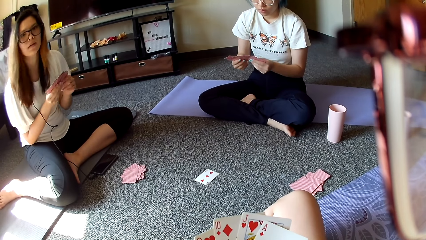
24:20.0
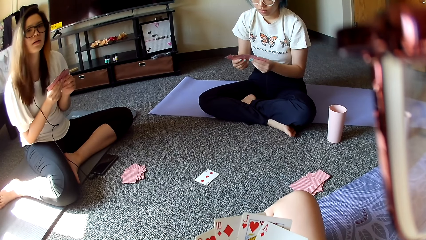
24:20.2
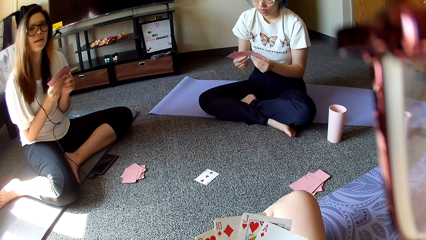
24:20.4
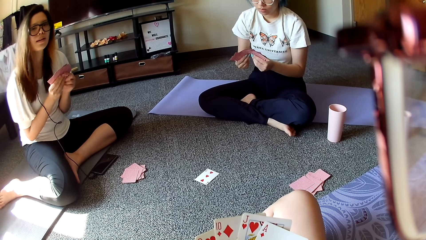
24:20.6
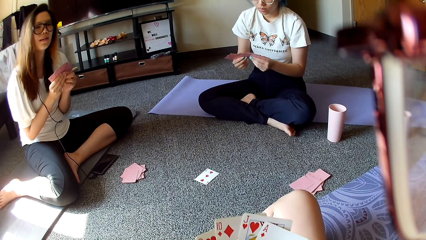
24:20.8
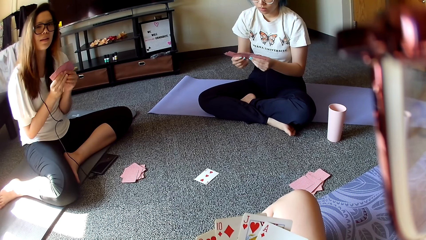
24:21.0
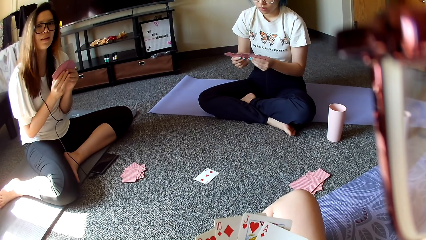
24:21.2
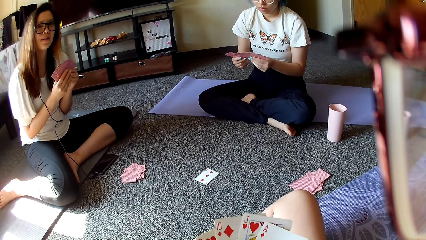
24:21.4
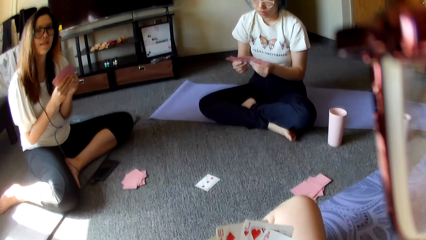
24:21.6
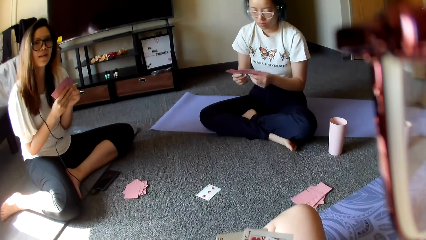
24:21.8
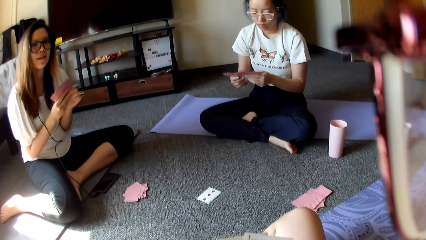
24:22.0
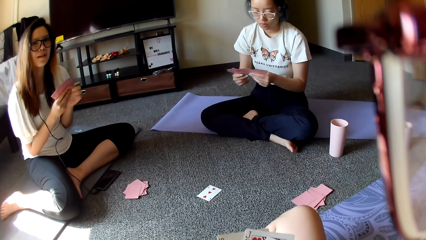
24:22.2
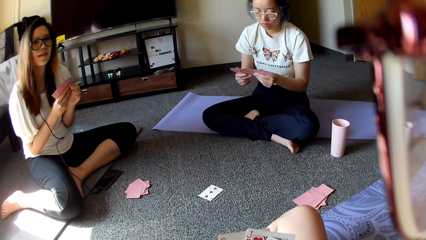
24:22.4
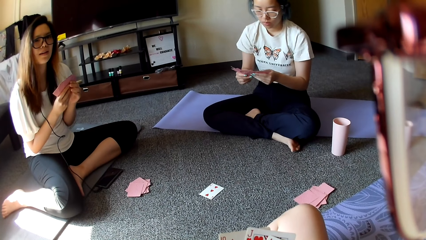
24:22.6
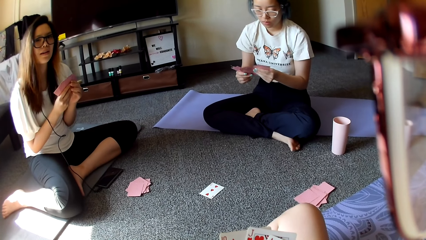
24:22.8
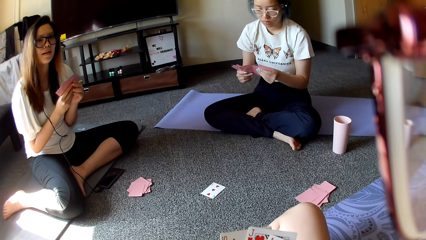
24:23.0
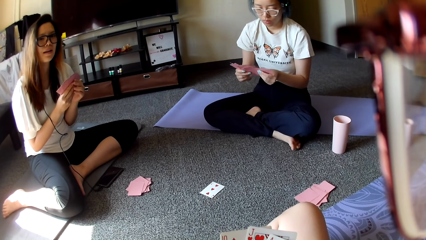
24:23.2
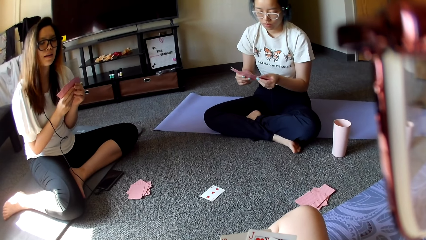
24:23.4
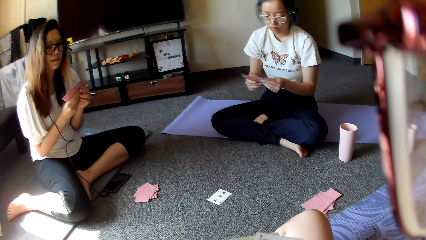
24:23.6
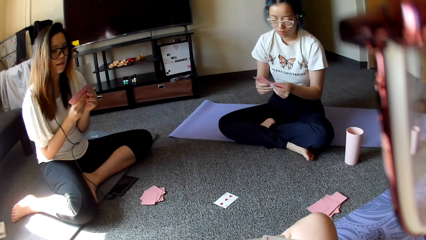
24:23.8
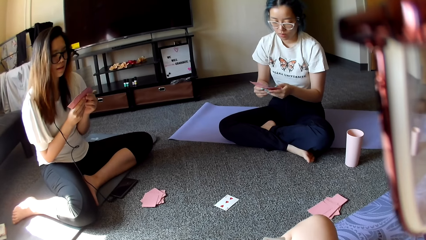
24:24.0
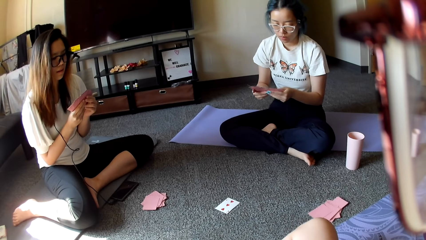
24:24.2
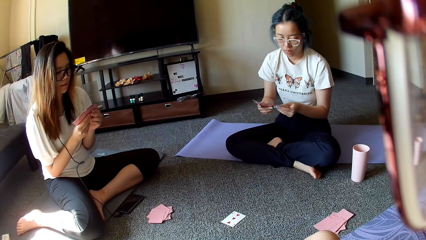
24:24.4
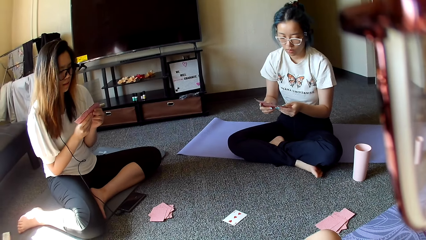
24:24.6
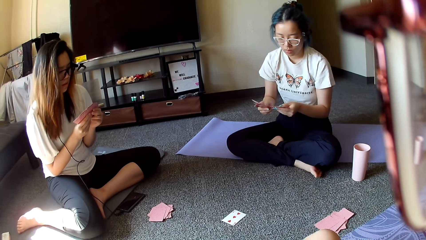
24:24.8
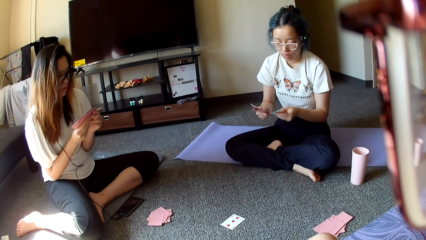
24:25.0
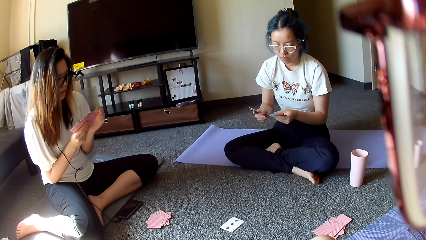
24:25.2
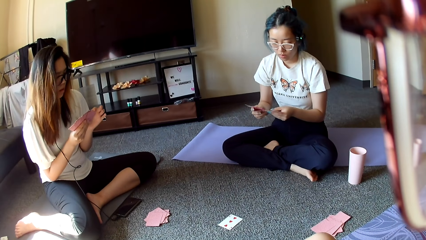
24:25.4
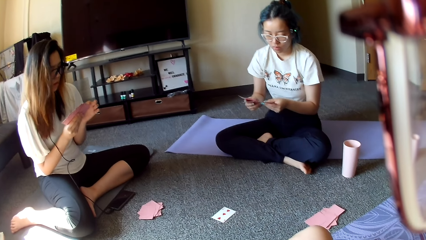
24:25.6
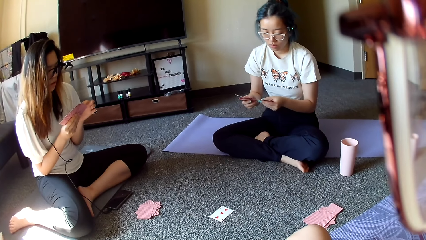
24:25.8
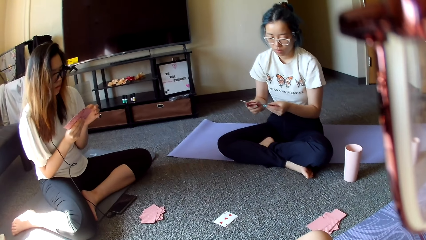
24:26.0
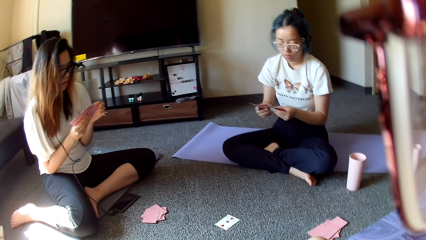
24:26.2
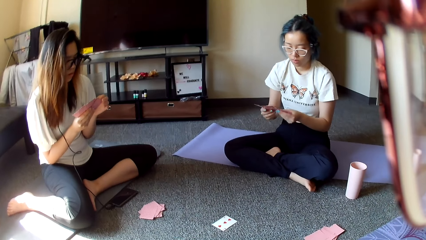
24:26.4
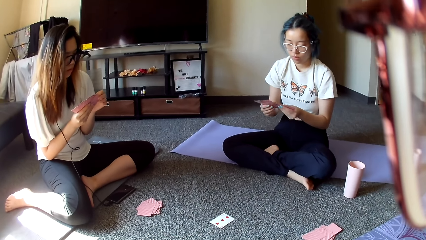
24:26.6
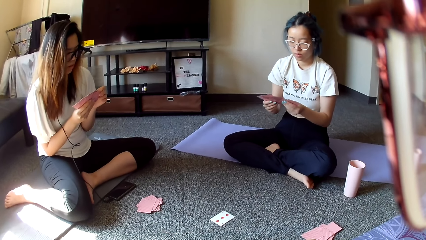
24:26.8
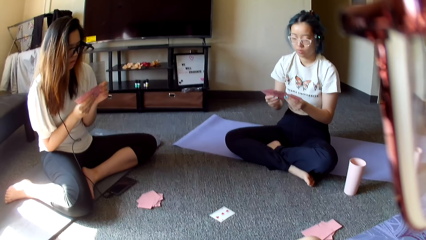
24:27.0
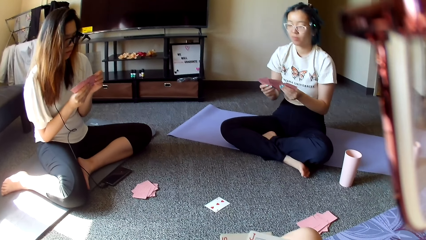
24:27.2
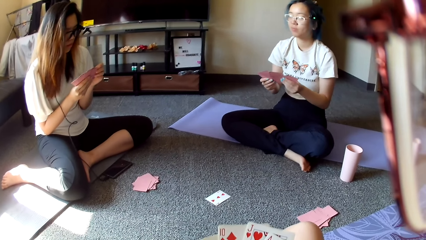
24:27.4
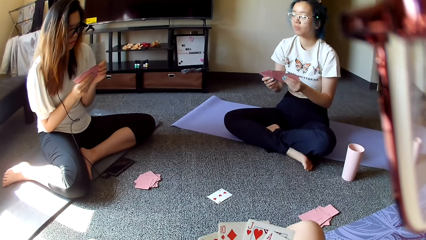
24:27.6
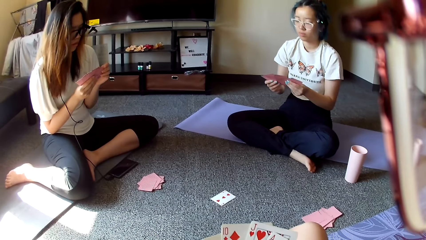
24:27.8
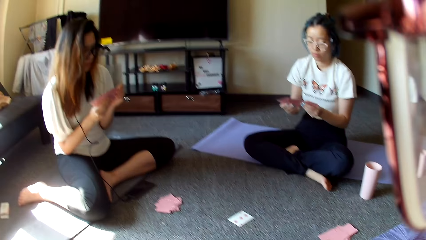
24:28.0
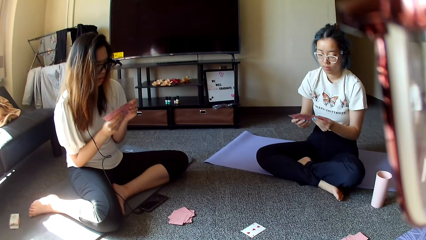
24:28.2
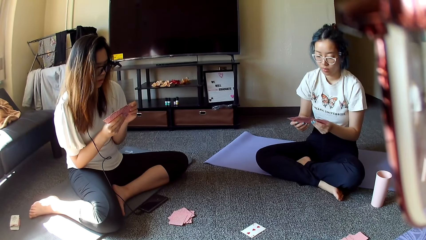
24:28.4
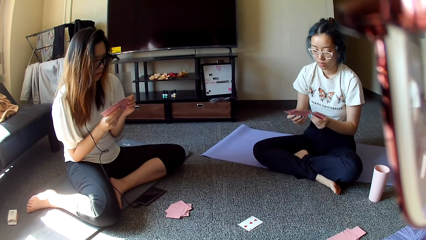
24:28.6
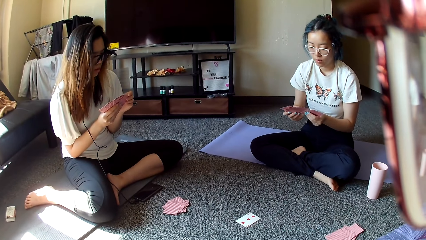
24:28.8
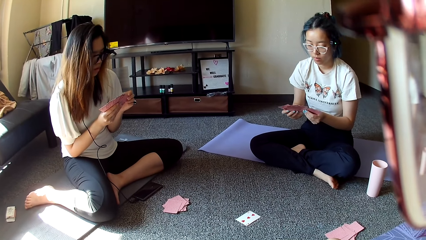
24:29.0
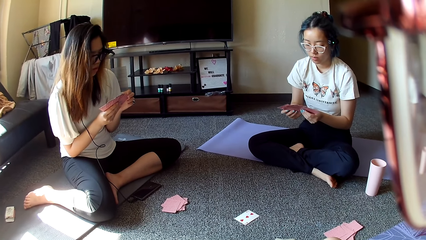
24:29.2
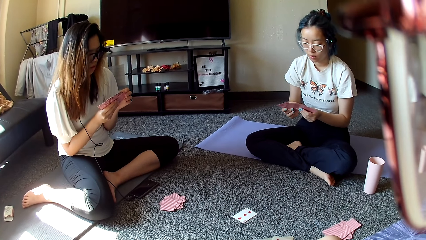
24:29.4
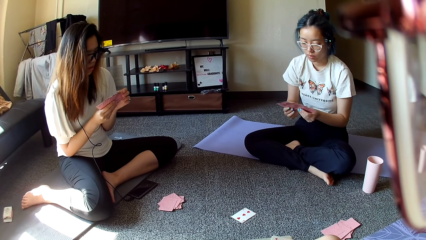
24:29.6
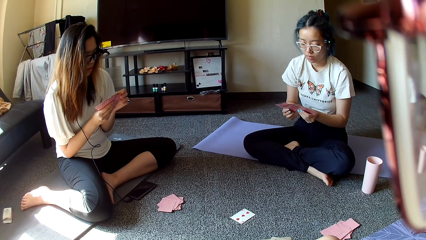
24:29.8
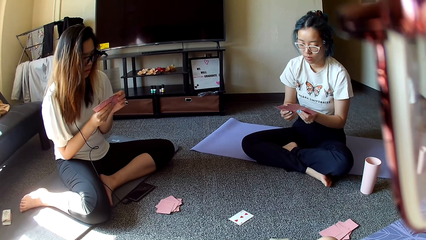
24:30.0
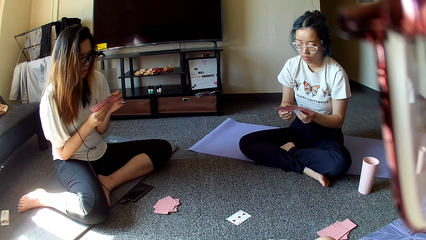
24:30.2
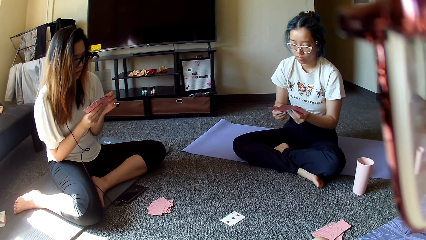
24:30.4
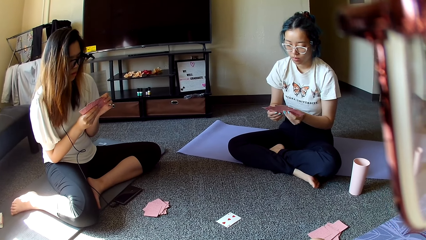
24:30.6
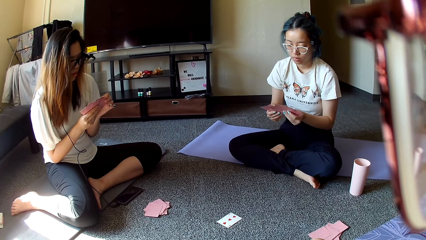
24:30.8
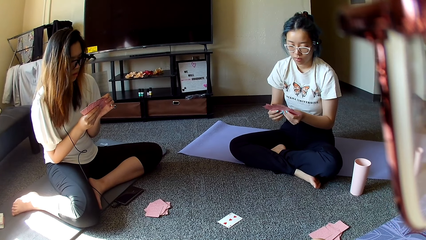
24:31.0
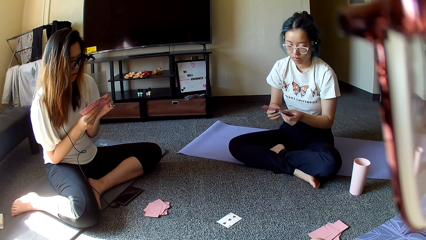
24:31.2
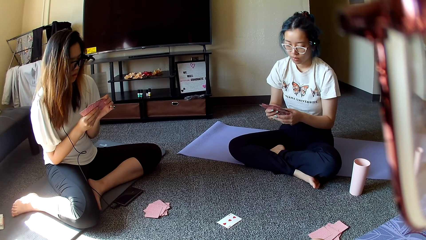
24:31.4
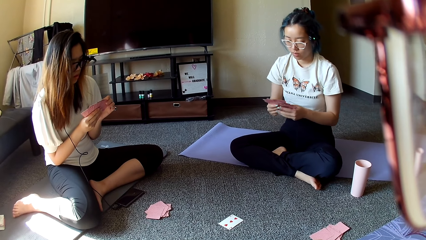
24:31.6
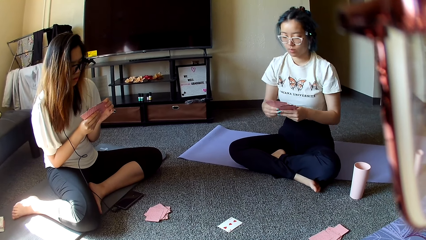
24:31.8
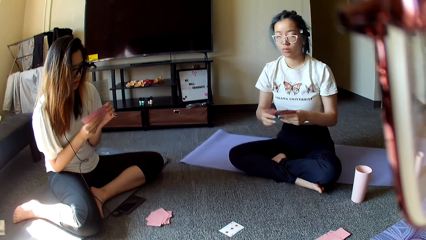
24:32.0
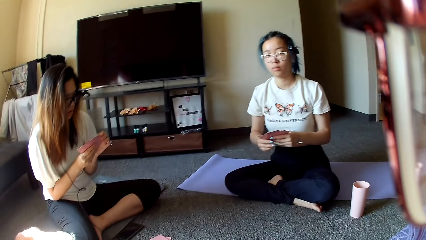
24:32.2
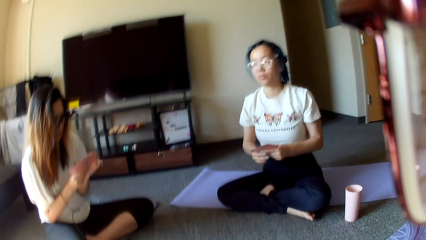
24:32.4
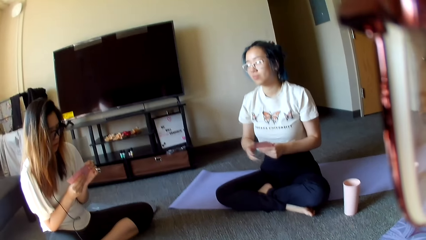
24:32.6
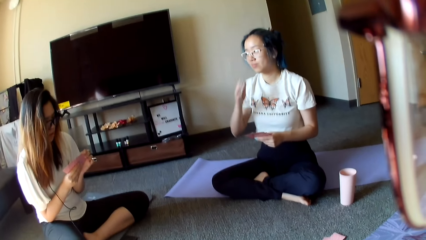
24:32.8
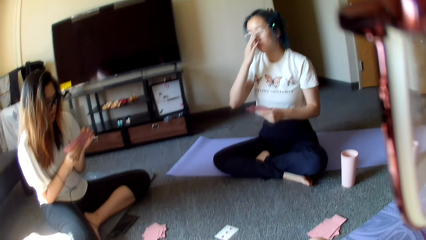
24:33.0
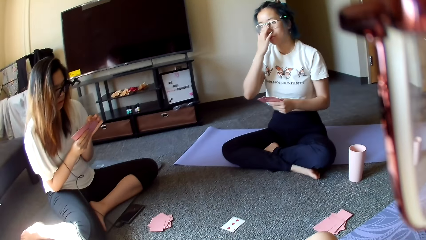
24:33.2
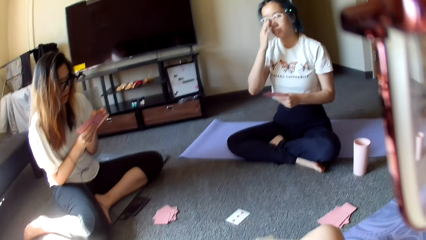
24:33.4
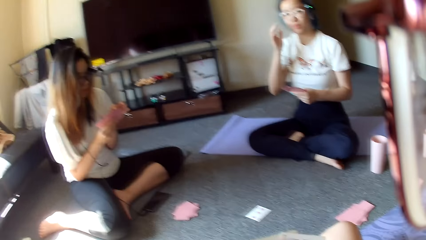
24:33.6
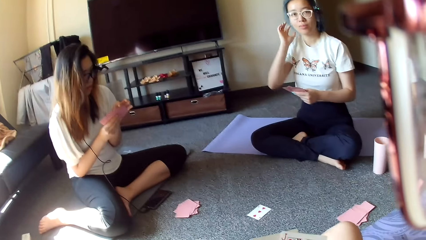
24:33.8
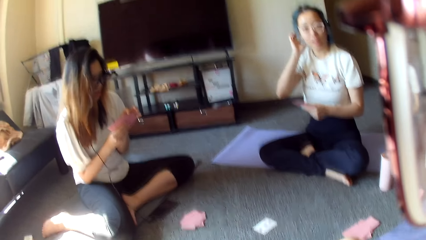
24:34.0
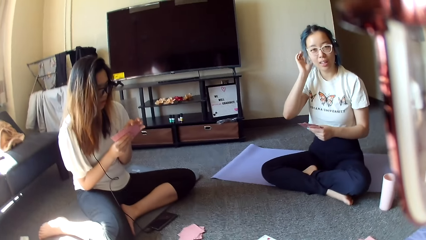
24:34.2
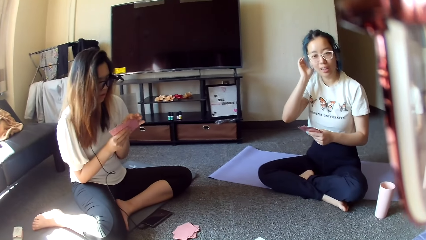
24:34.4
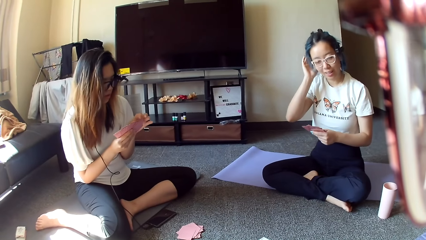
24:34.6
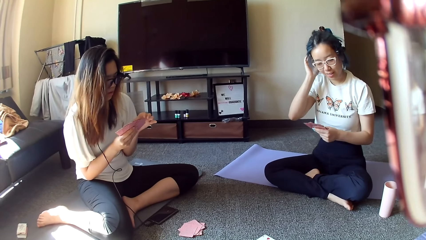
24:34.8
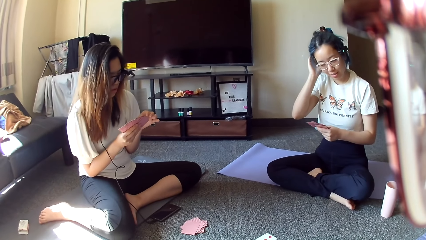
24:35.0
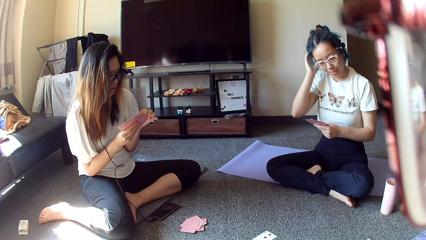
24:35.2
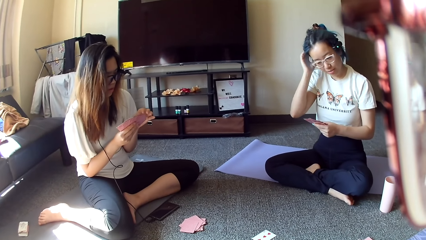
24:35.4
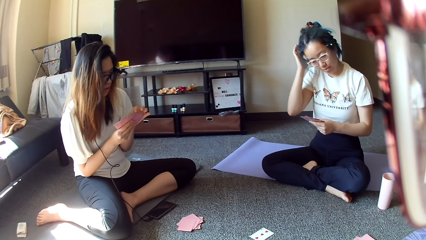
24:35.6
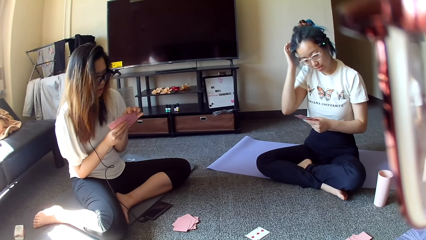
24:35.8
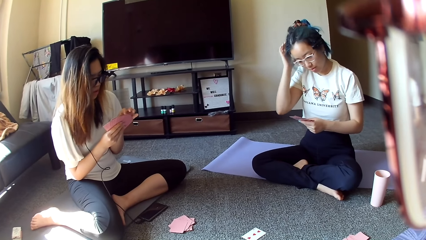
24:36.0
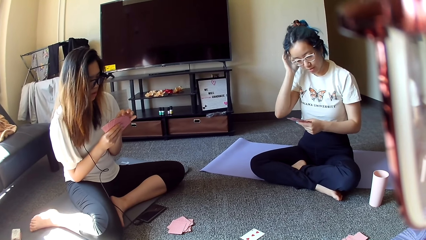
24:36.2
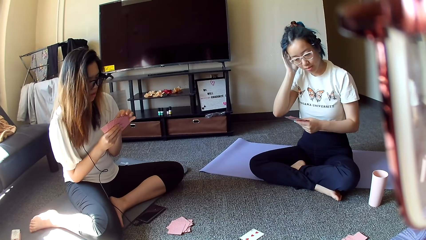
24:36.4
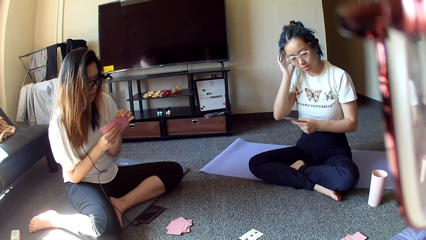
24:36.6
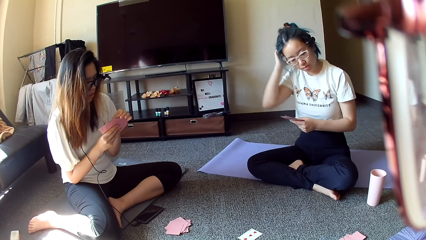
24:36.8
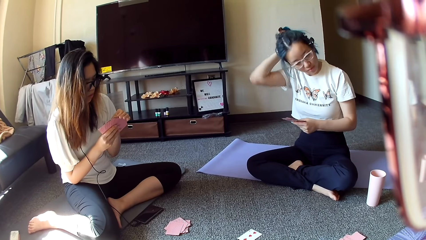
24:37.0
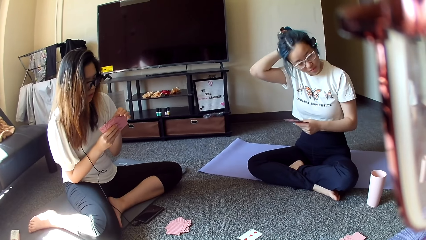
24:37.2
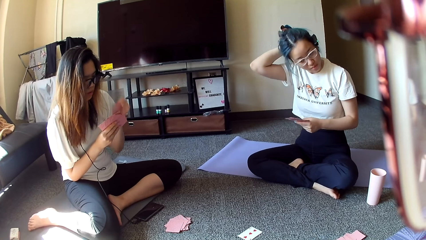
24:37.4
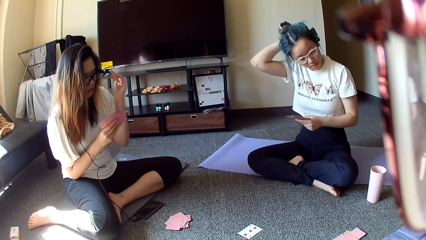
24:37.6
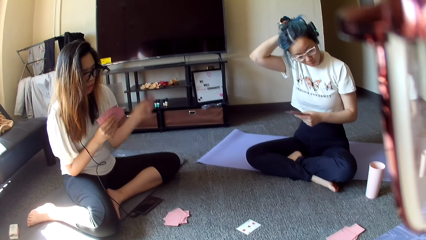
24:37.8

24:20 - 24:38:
A person adjusts the eyeglasses. The person touches their head.
